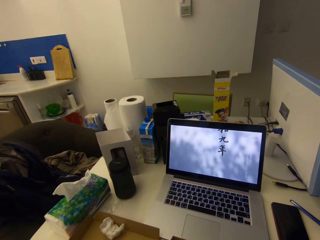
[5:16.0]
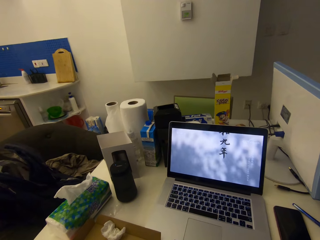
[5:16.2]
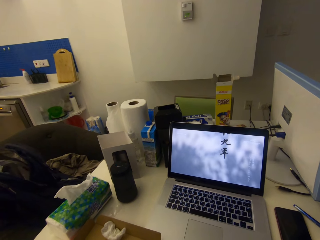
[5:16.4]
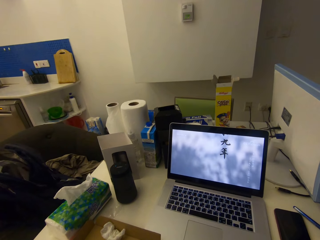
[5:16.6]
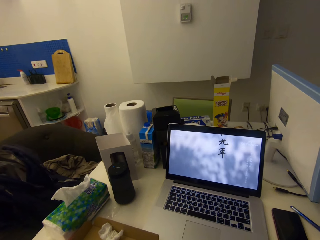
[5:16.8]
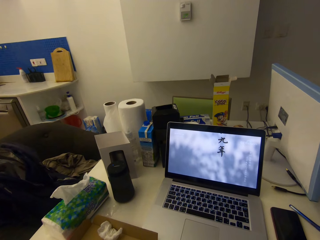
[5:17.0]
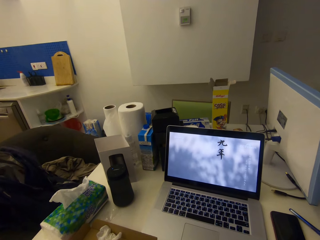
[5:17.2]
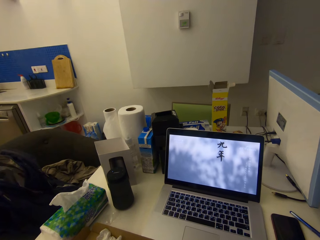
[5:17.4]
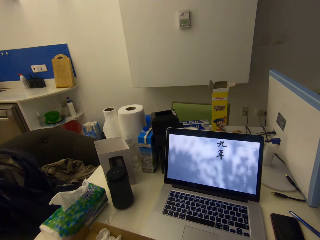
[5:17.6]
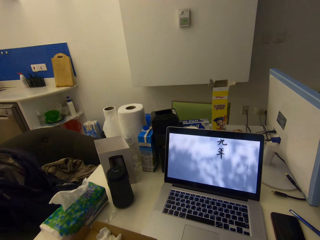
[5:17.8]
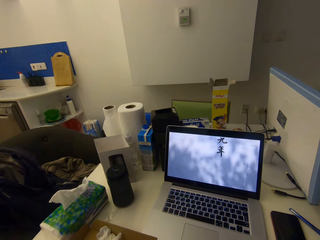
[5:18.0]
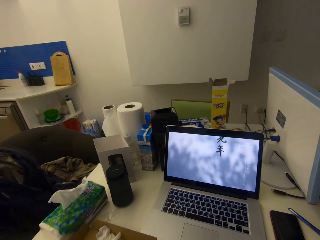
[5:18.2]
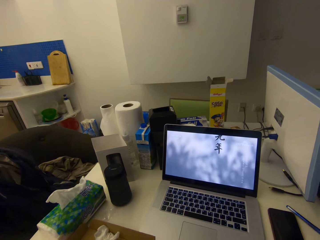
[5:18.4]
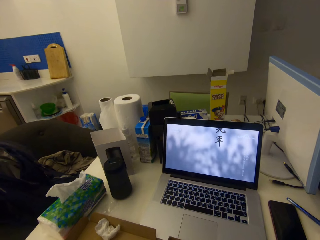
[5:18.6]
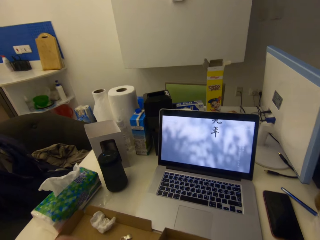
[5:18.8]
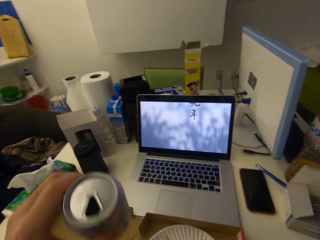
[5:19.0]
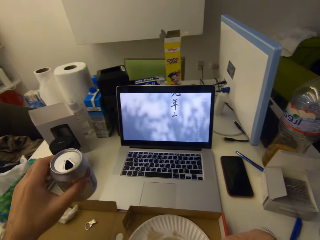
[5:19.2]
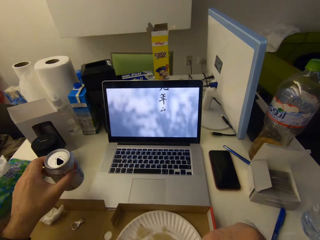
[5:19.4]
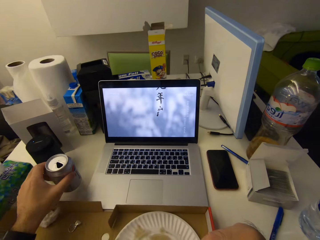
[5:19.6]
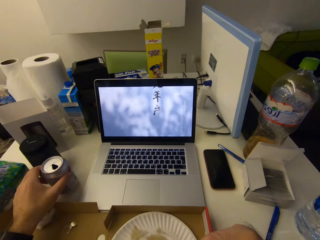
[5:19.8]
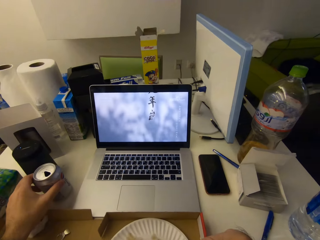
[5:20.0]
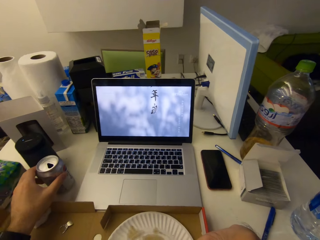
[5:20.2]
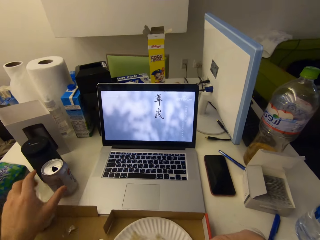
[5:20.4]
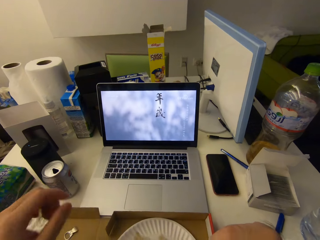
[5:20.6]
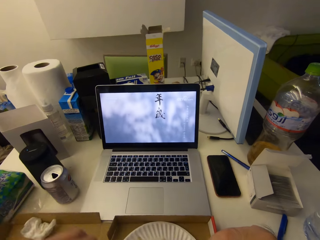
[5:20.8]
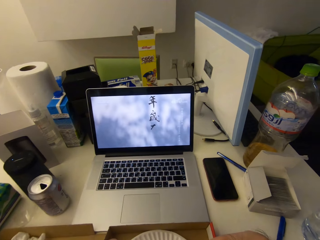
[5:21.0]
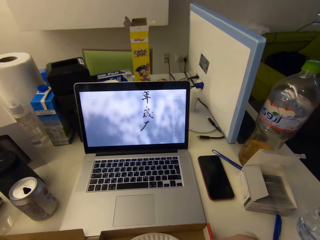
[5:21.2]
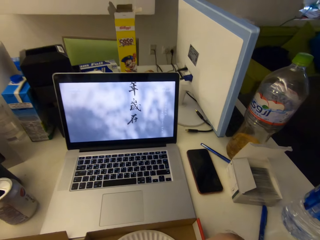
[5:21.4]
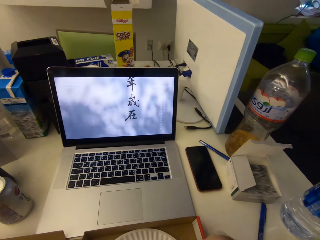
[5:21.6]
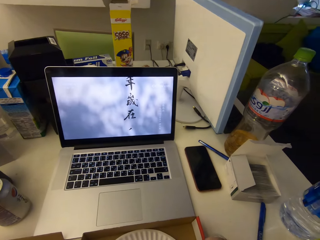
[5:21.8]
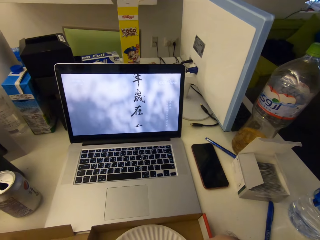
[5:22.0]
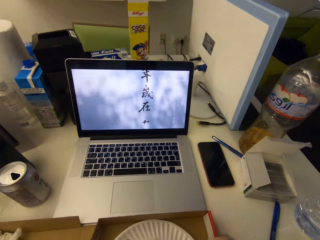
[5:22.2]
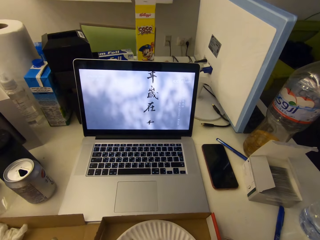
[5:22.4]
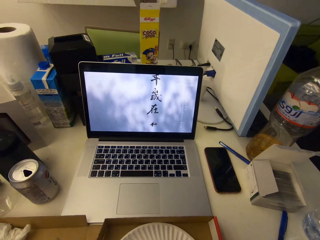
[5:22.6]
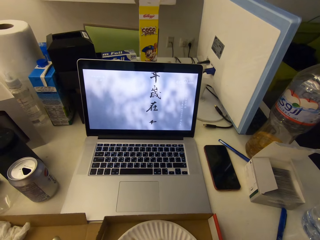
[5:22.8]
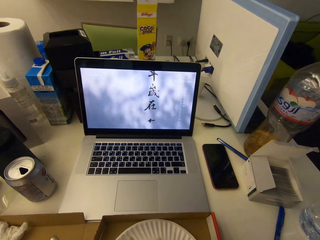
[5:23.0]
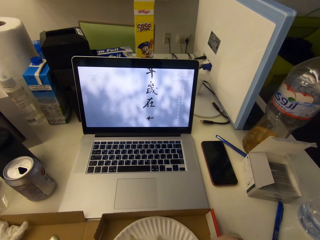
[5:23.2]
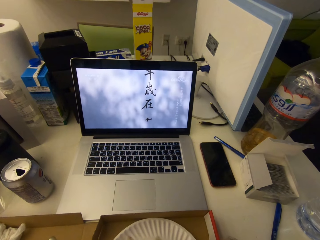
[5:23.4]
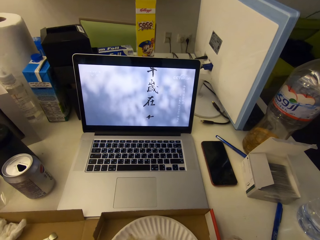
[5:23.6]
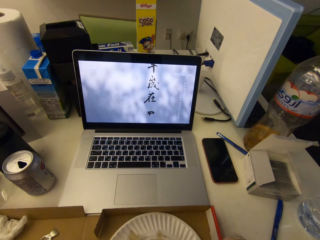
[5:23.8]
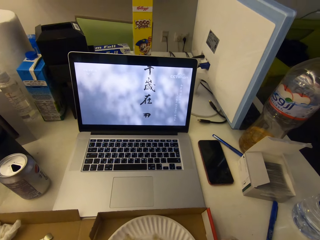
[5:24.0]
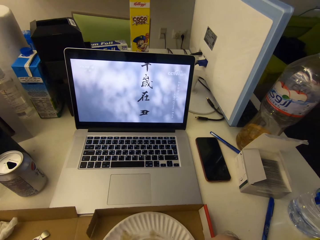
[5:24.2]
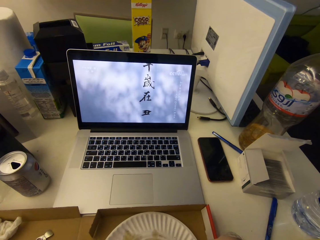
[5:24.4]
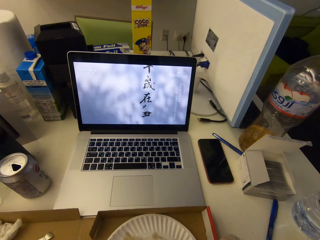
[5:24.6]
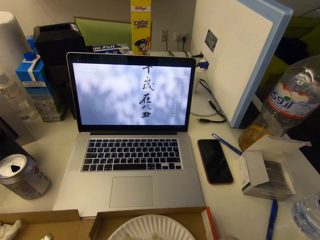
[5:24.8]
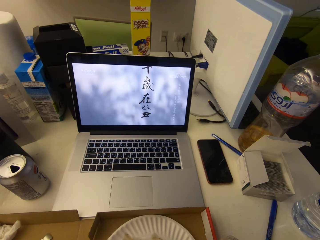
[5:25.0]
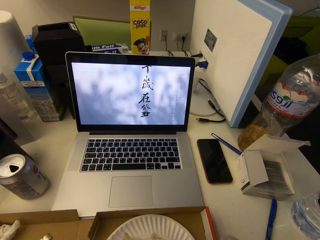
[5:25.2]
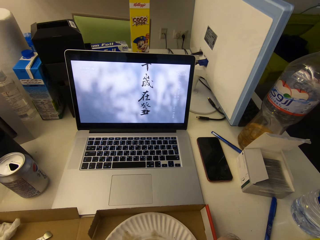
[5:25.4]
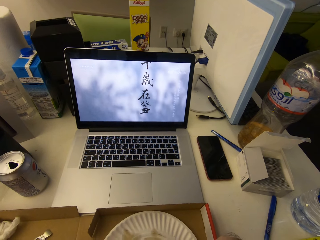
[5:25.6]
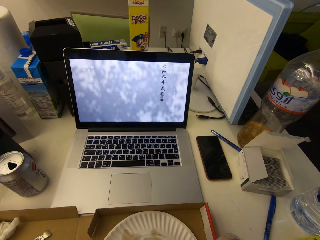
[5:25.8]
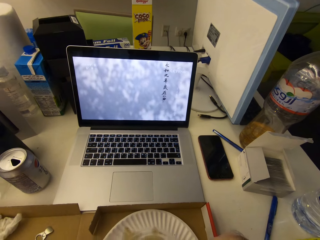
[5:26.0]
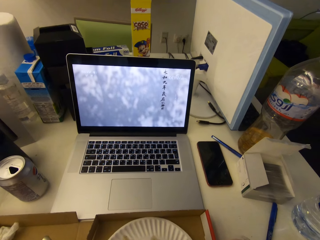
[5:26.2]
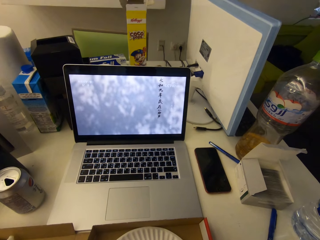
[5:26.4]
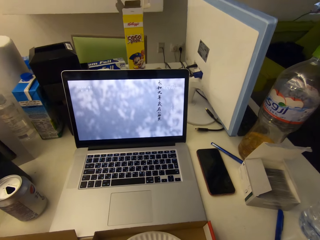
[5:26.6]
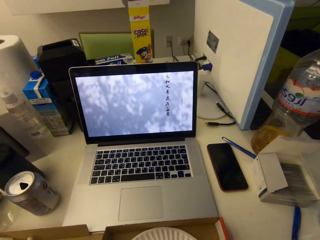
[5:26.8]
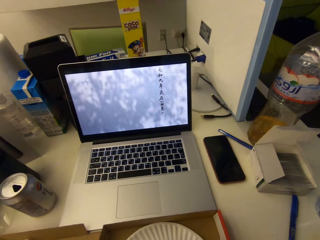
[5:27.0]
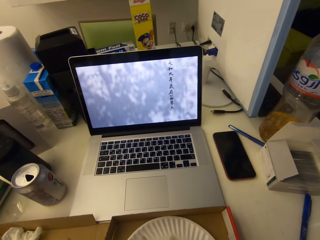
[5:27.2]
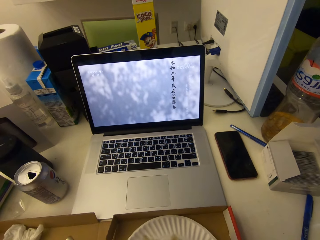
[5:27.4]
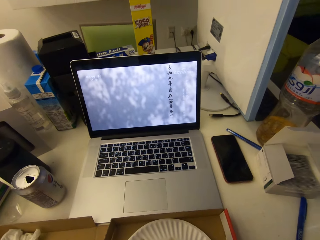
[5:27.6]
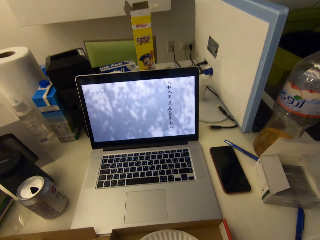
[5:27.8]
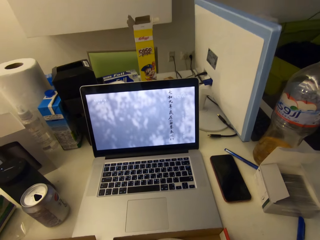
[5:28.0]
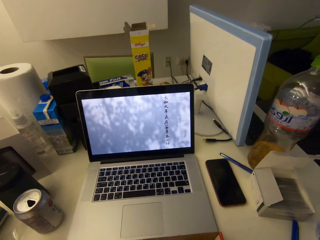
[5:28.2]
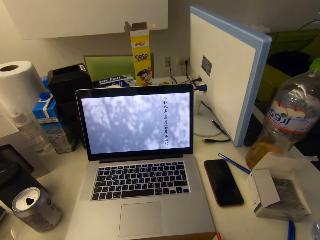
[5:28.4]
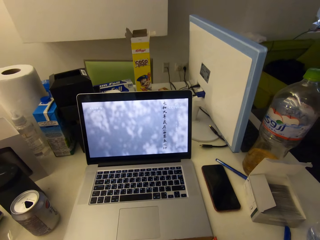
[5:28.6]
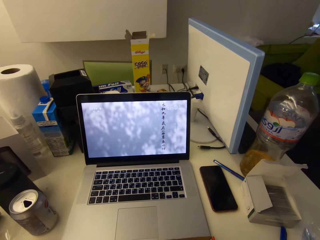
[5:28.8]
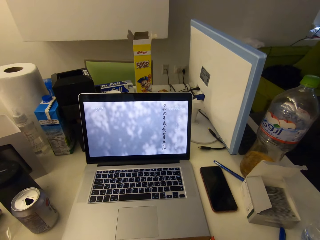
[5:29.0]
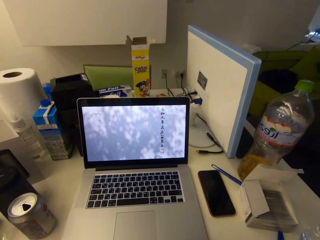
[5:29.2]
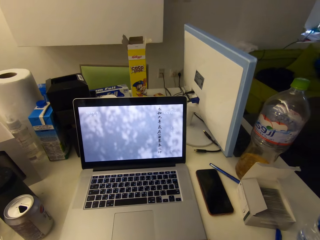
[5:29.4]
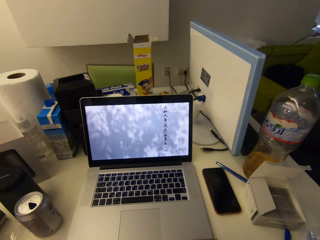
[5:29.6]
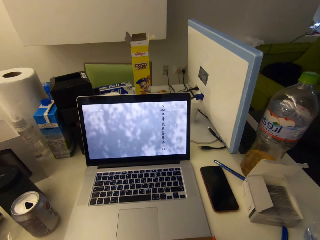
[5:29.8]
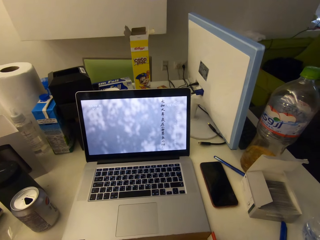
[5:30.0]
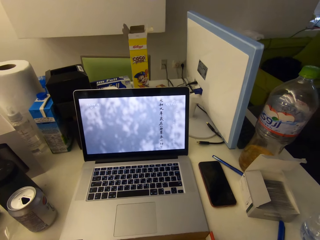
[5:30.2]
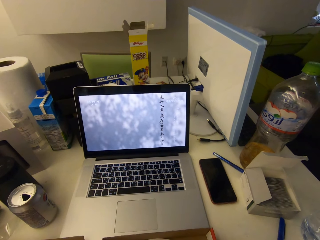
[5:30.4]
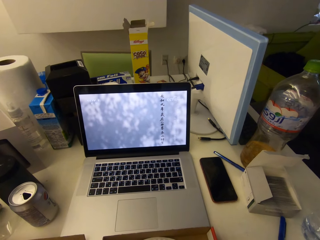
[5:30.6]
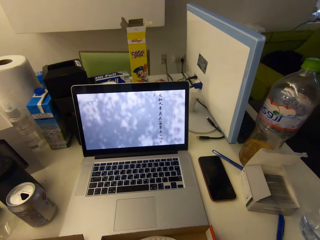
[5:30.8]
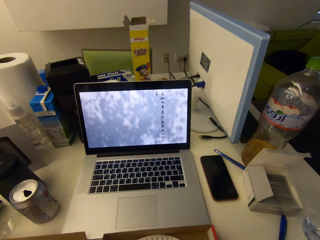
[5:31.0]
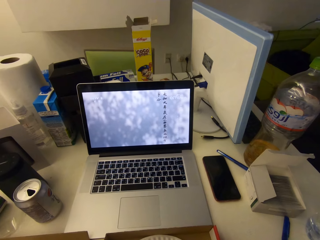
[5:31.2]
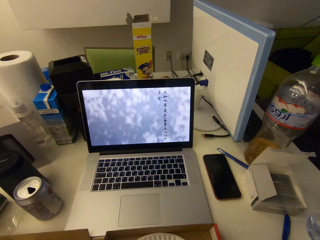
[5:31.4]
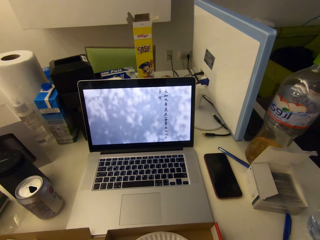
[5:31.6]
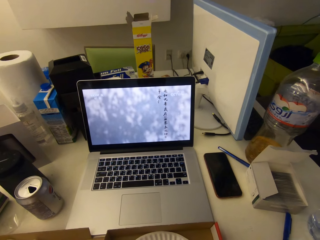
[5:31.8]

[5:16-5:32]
The camera wearer drops the can of drink on the table. They continue to eat pizza.

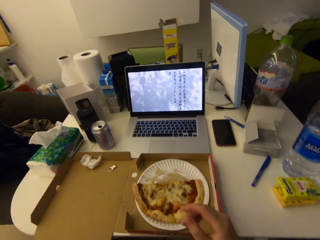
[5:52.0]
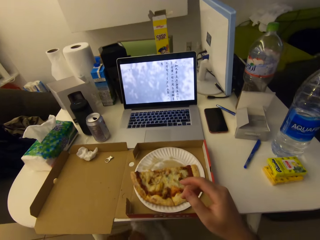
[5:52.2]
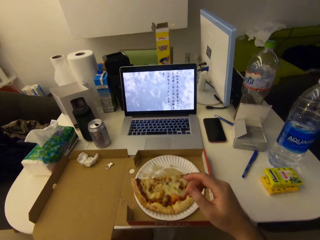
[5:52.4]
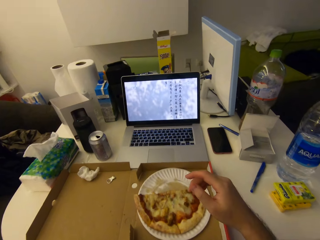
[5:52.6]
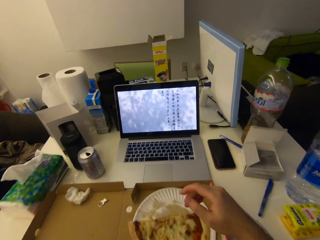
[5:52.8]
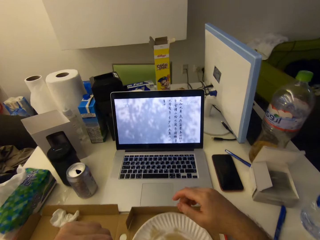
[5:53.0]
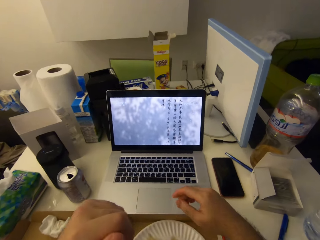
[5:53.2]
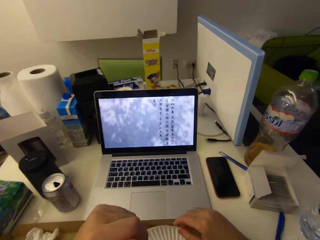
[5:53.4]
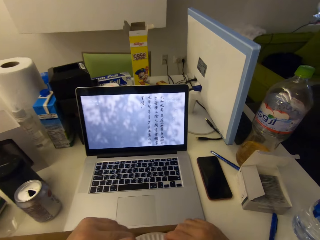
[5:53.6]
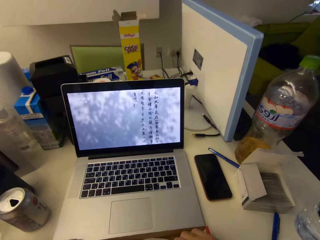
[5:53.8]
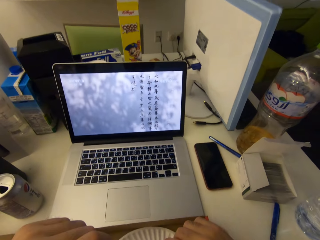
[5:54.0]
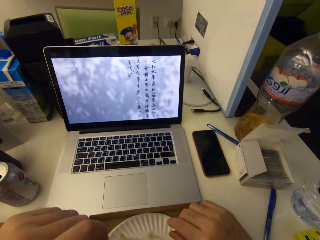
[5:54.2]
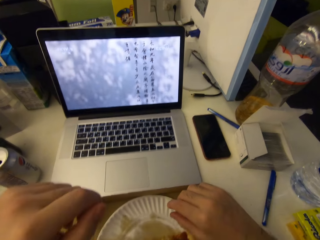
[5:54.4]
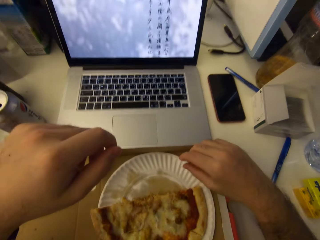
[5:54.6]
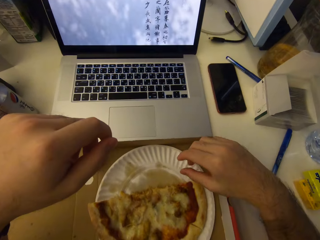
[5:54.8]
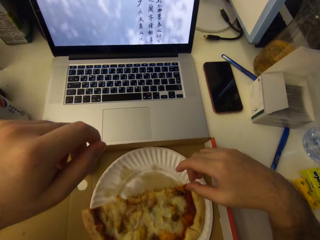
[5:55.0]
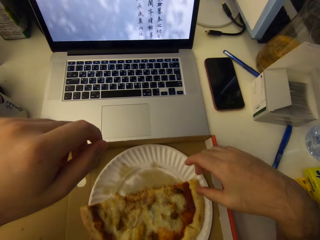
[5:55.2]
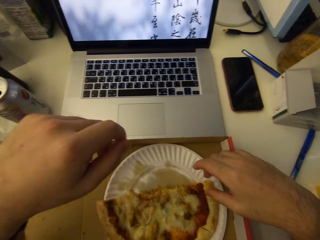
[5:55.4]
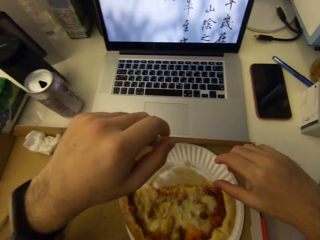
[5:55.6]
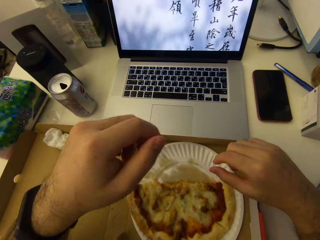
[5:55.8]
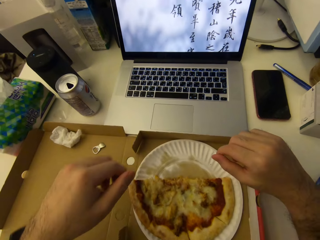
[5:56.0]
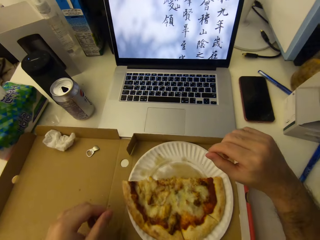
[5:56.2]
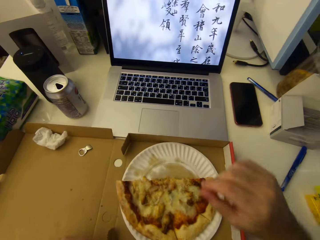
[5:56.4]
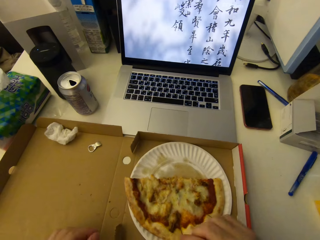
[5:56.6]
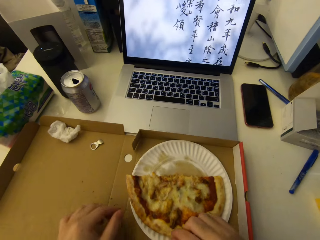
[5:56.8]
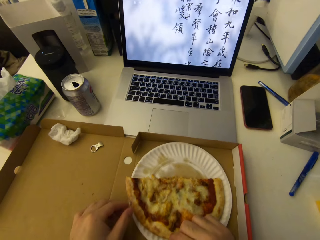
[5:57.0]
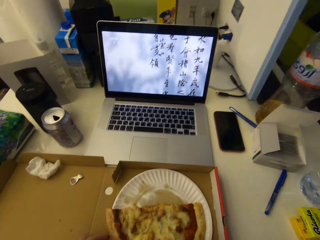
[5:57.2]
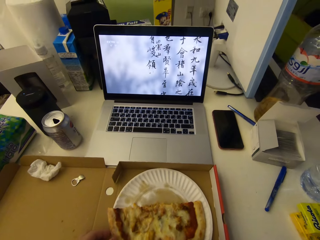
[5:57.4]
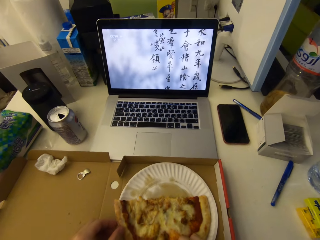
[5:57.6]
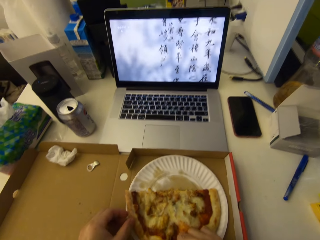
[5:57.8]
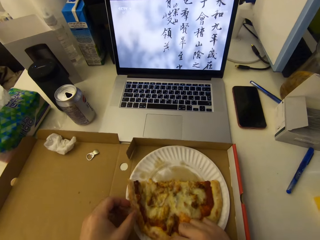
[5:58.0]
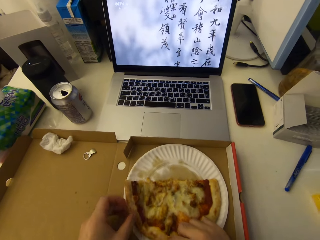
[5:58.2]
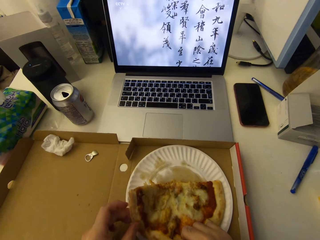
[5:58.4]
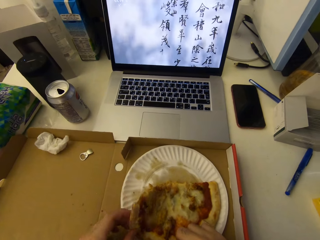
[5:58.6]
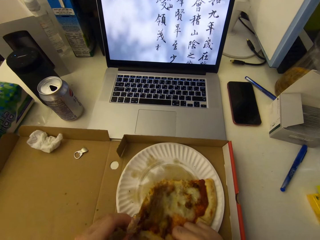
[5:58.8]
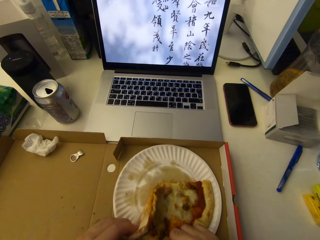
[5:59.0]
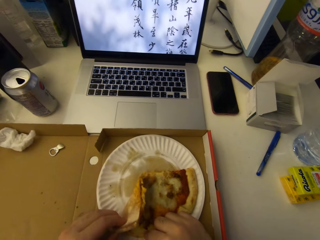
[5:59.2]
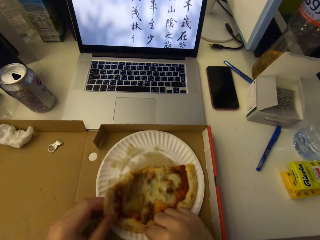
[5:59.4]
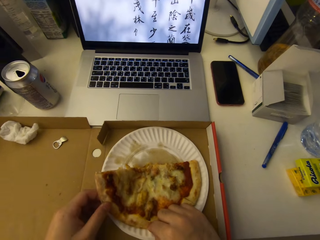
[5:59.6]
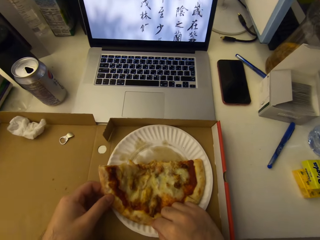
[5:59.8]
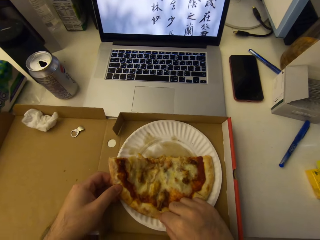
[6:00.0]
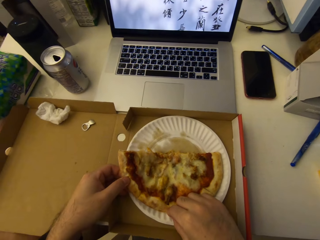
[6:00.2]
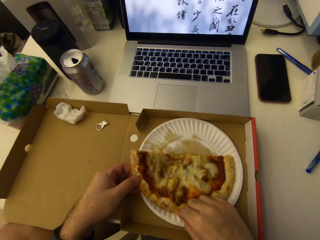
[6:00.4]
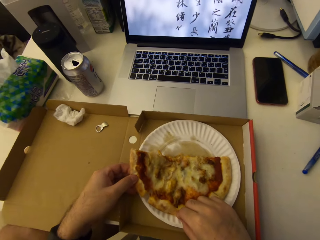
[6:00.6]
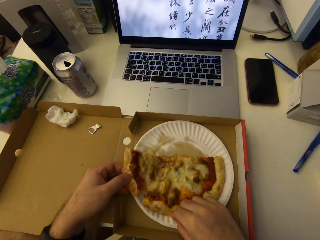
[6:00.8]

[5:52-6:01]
The camera wearer moves his hands towards the pizza. He rests both arms on the table. He cuts a pizza slice.
